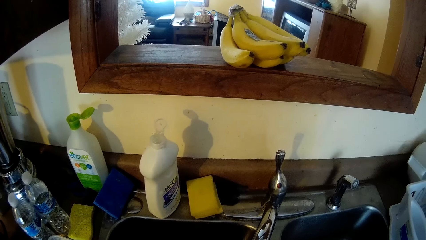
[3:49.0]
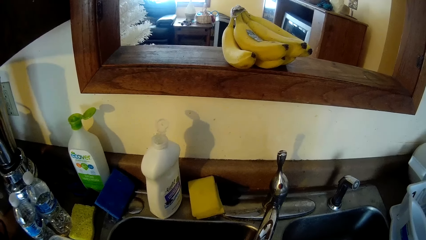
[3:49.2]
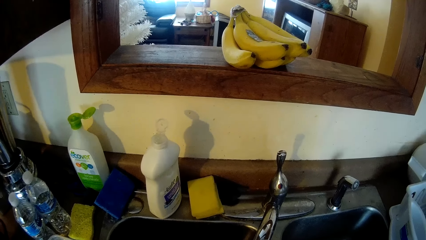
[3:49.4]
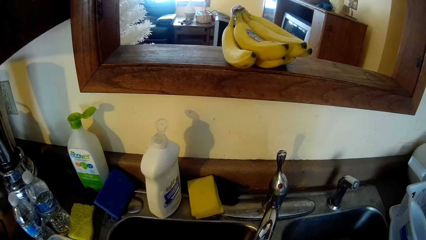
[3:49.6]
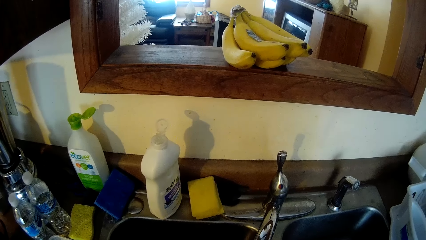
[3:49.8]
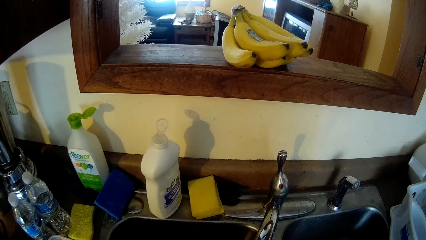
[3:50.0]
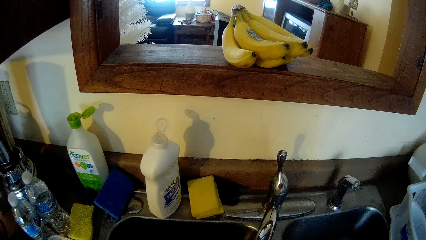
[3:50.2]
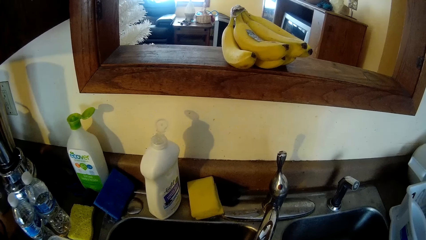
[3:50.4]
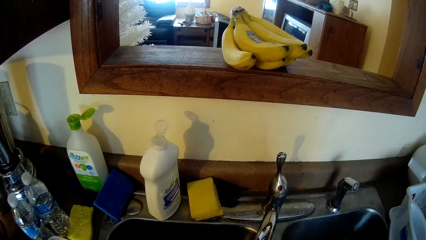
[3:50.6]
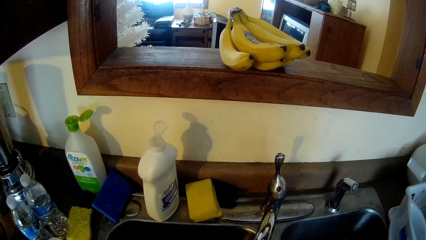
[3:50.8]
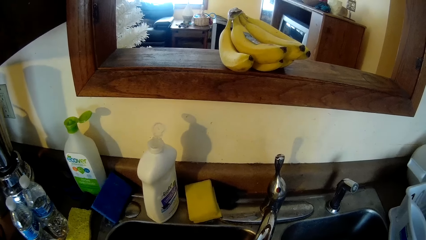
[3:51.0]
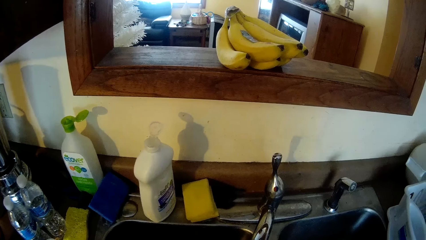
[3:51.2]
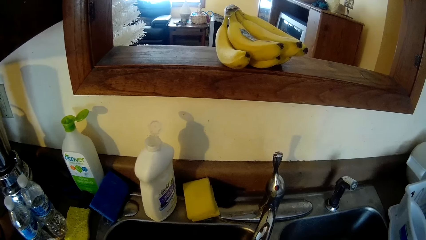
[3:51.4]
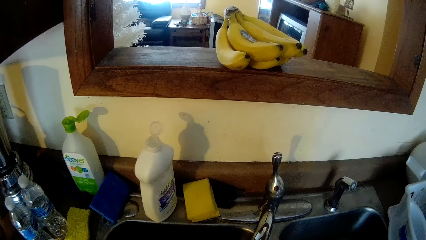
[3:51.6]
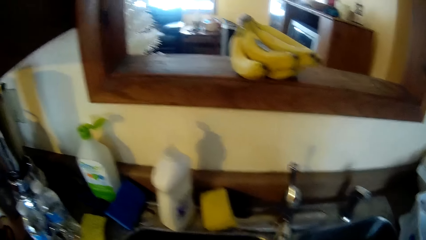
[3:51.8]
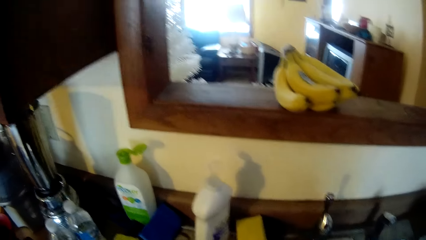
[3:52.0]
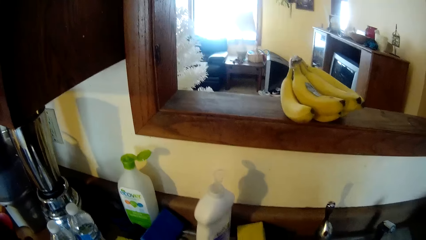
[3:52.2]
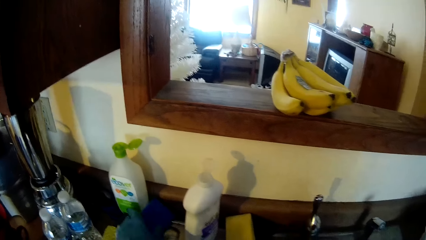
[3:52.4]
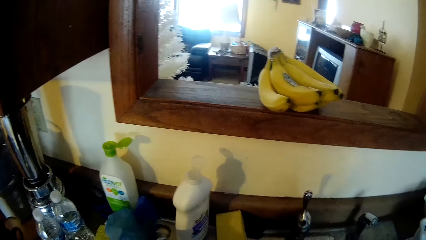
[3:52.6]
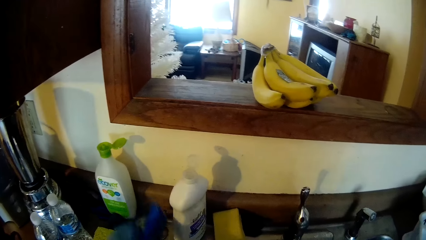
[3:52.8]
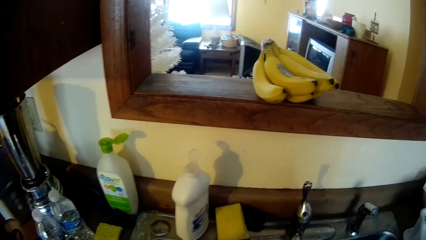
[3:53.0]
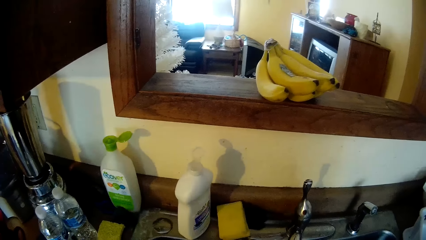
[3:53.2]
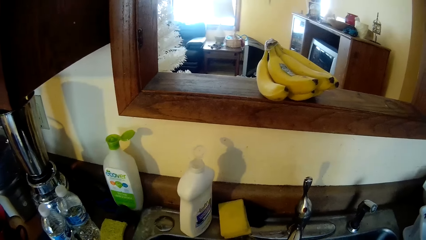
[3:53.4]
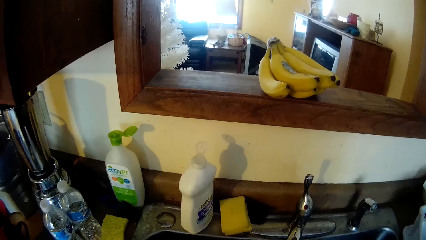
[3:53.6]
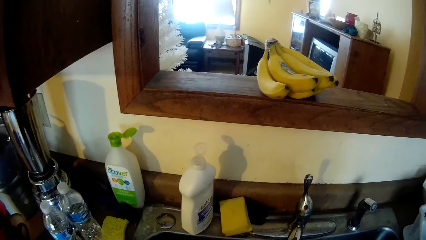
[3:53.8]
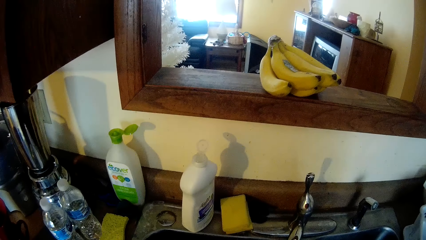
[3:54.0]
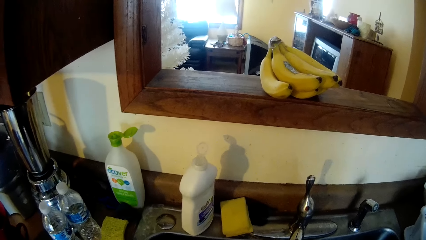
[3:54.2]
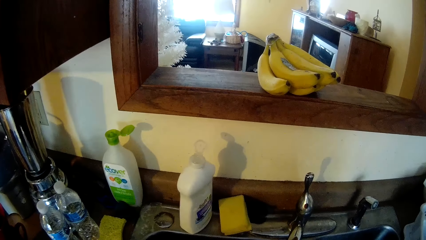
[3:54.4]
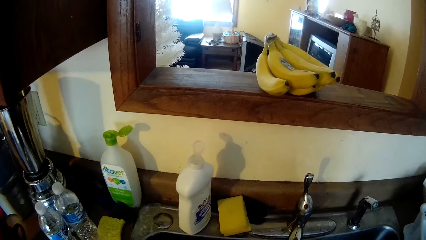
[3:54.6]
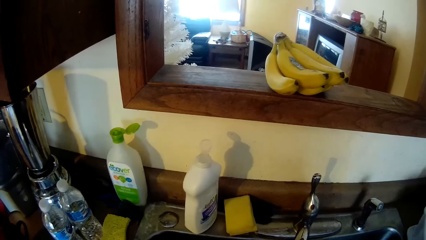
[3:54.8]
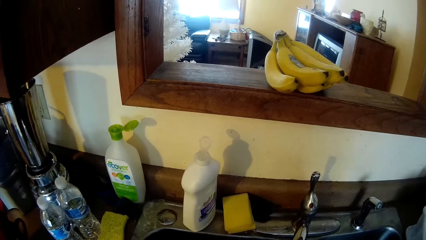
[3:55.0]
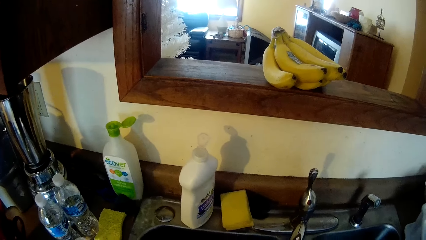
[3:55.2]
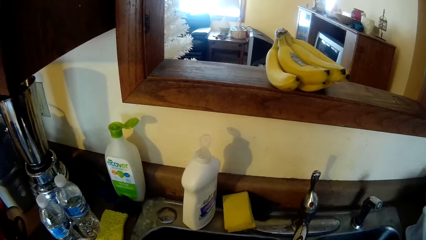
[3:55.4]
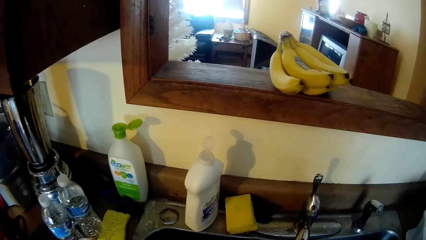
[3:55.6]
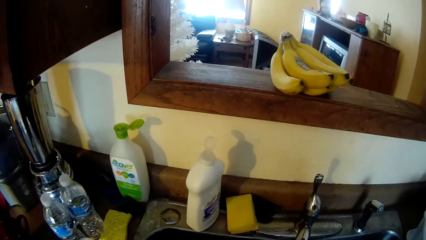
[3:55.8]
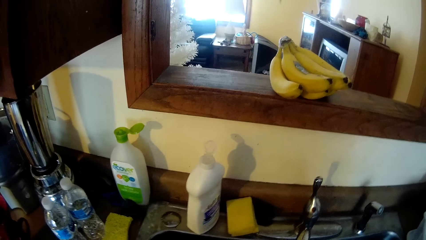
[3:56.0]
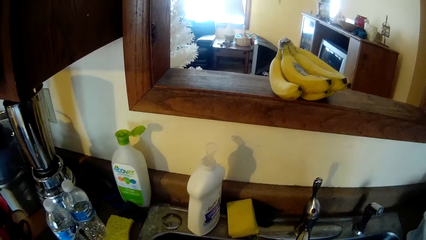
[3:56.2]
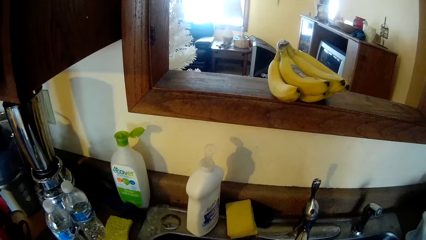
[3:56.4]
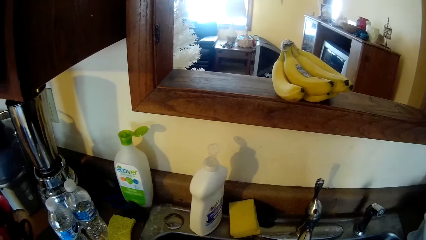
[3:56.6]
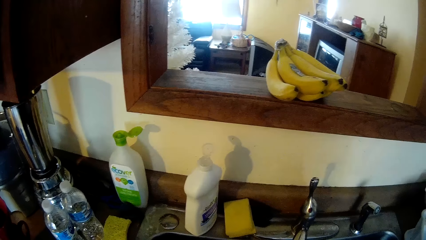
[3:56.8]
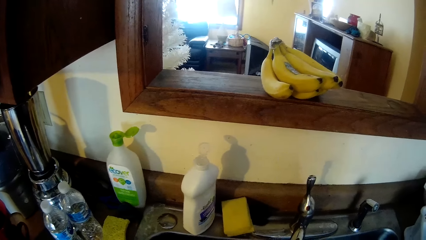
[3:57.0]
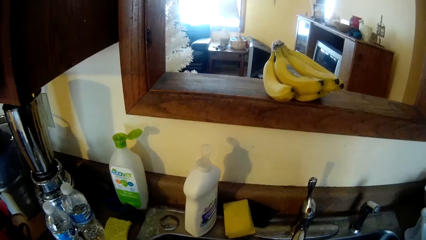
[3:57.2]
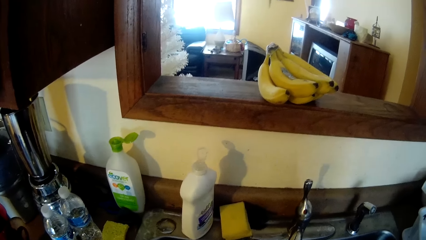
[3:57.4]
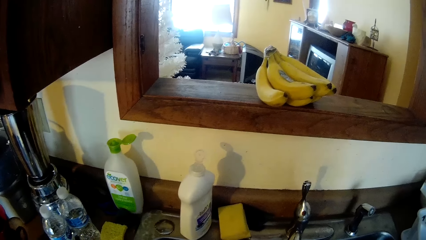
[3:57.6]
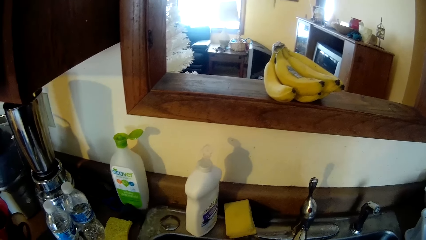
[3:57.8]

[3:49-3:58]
The camera wearer picks up the sponge from the kitchen sink with her left hand.

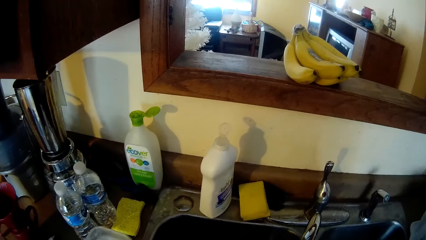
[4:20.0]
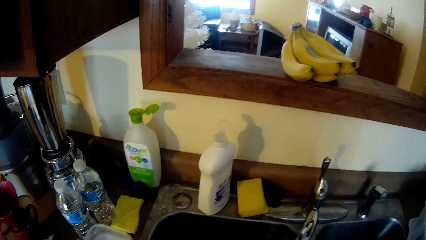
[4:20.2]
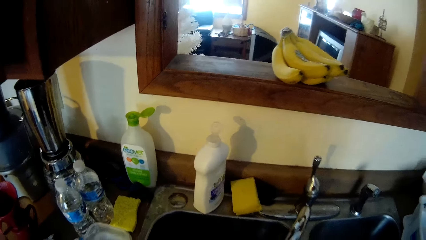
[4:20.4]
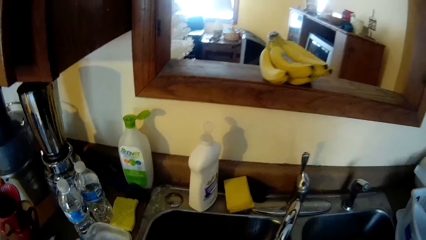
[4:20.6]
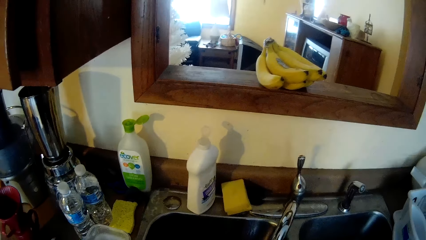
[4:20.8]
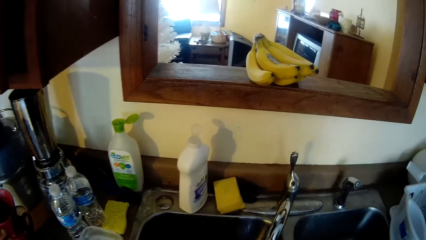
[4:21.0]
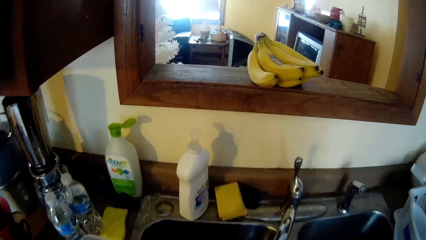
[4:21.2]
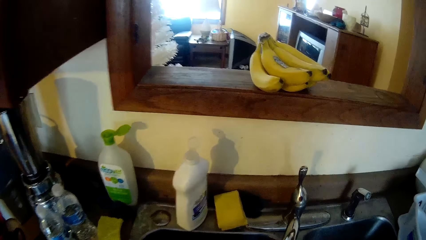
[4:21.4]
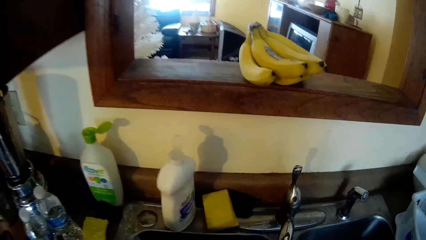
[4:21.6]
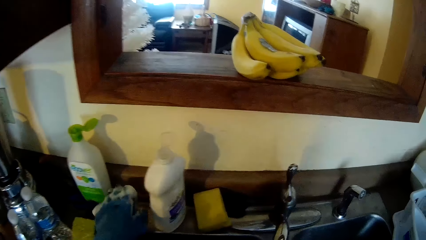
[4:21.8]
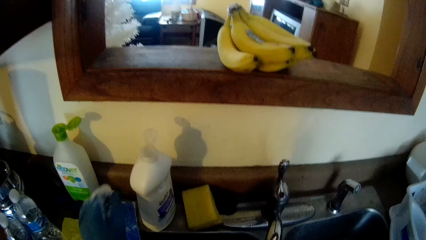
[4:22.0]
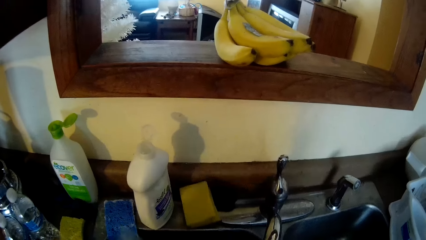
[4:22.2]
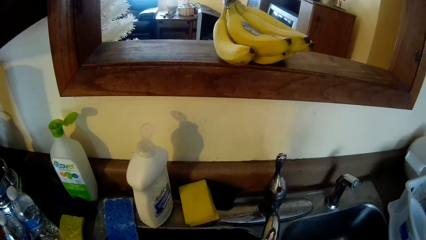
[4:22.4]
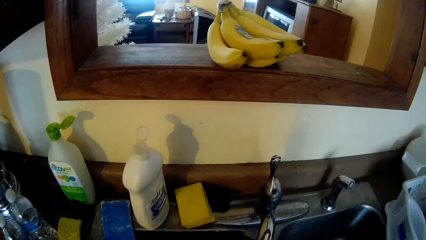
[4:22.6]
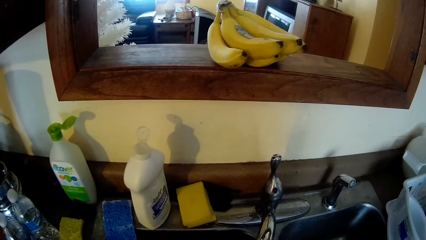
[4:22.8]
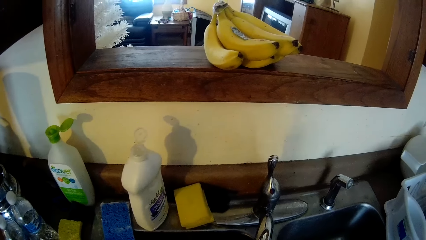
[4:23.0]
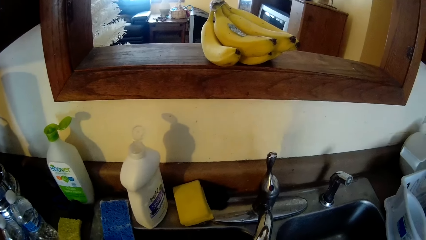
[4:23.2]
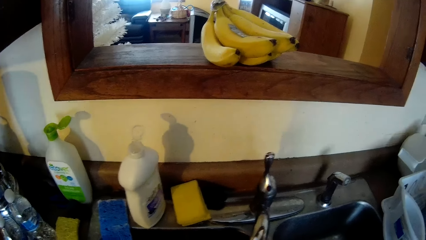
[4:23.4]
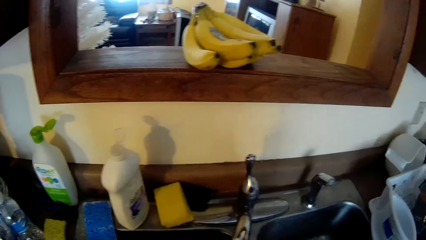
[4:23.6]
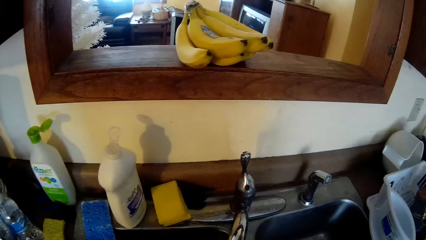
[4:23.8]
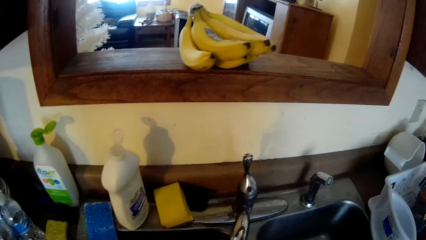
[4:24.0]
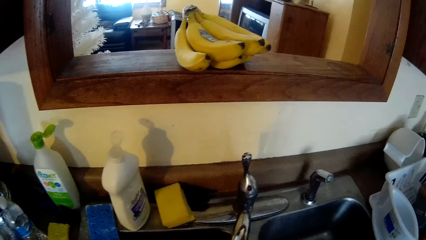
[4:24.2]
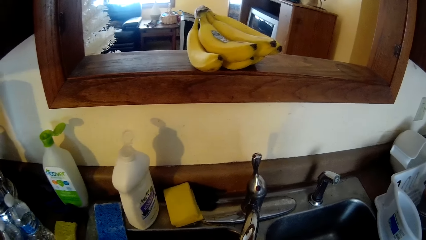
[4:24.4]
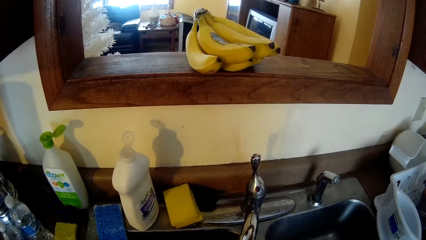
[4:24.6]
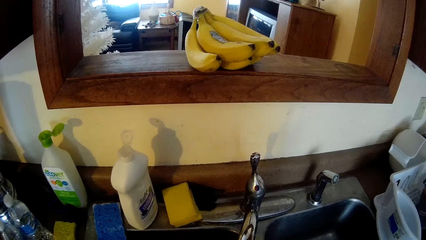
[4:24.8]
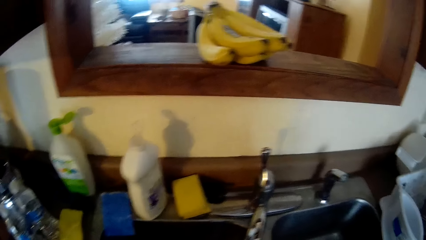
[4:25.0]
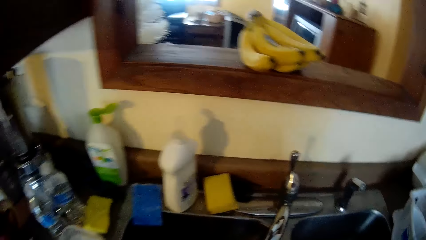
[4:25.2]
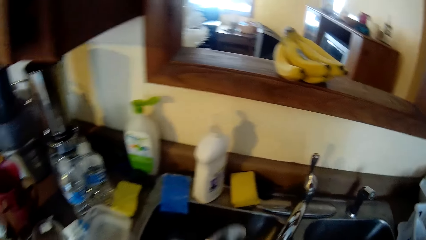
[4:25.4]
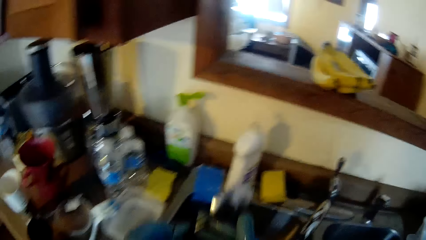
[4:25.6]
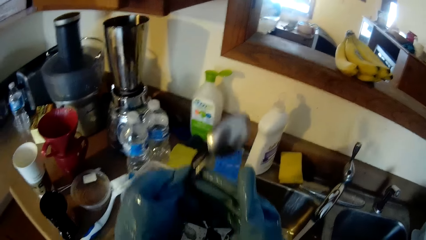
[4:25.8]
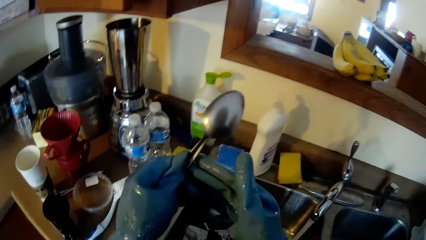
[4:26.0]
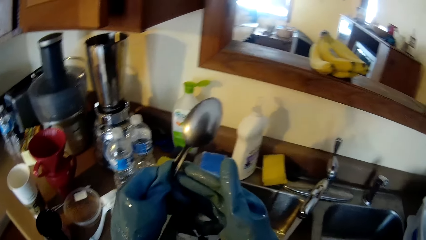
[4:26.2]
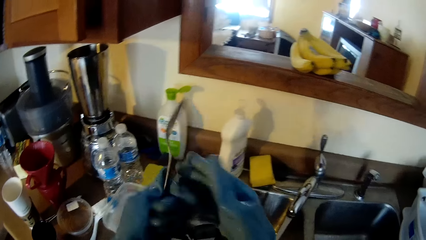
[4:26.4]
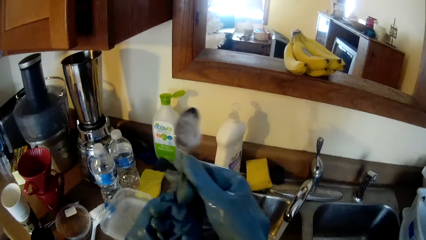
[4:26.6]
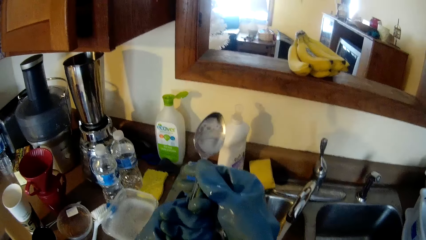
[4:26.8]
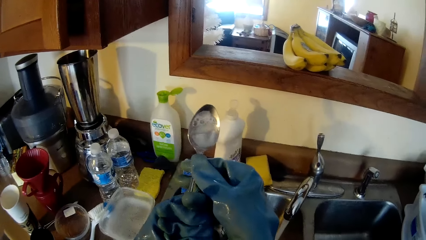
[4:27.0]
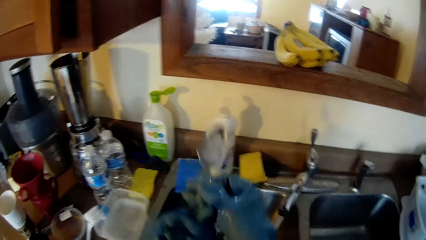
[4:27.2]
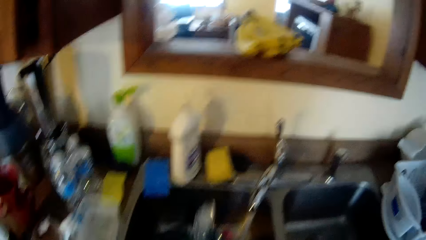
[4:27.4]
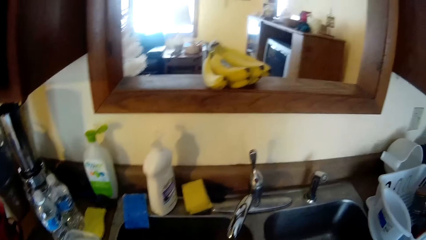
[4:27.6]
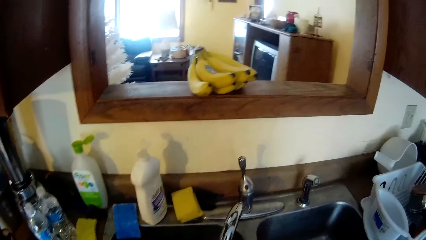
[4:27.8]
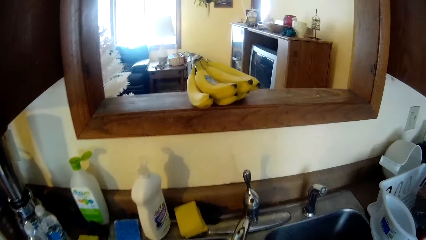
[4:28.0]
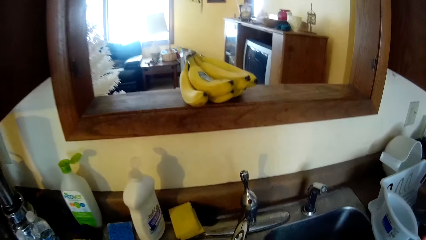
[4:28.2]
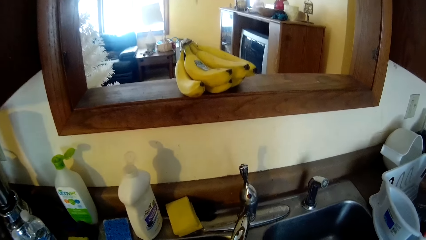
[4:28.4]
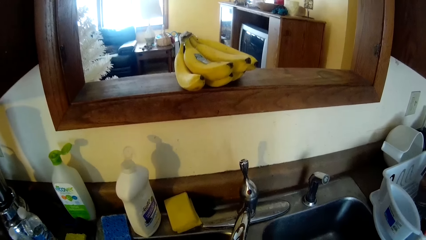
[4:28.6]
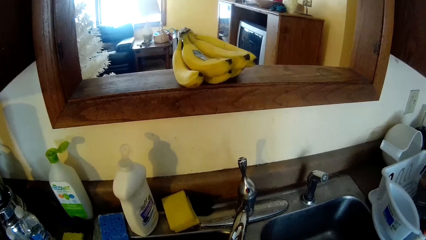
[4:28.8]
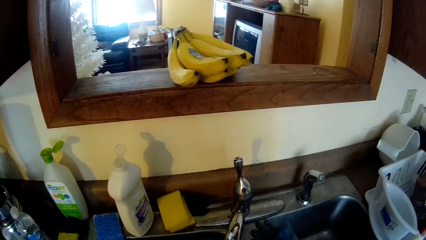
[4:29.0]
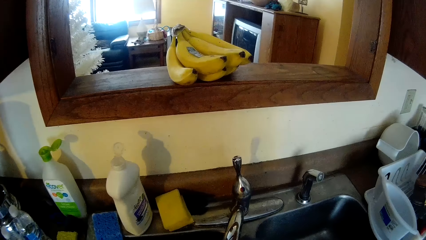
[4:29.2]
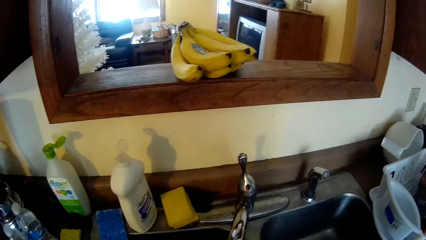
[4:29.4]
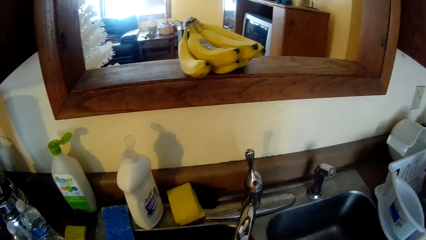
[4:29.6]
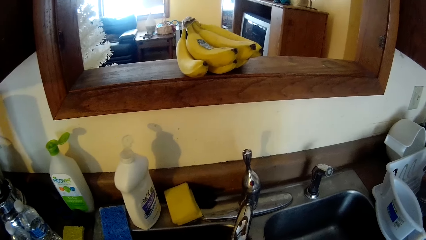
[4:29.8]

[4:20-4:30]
The camera wearer drops the sponge on the kitchen sink with her left hand. She lifts up a spoon with her hands, examines the spoon in her hands, and lowers the spoon to the kitchen sink with her hands.
